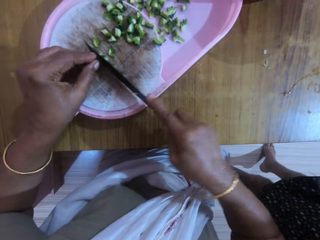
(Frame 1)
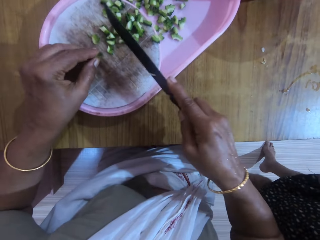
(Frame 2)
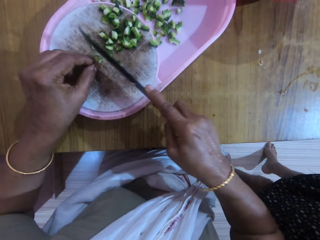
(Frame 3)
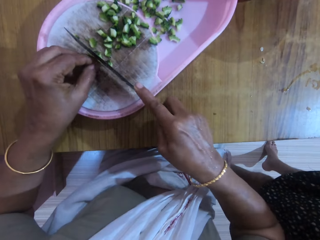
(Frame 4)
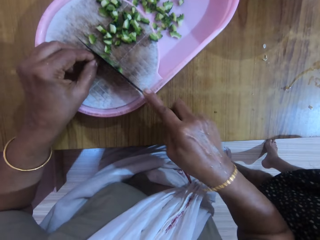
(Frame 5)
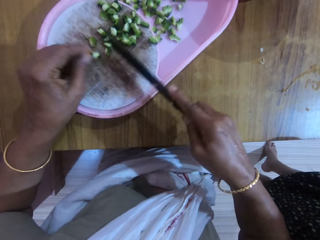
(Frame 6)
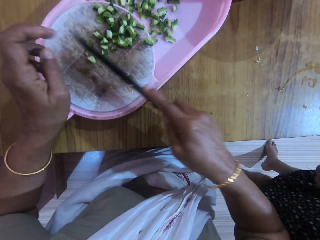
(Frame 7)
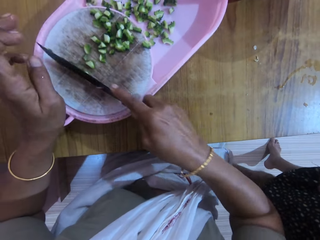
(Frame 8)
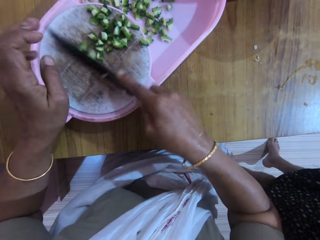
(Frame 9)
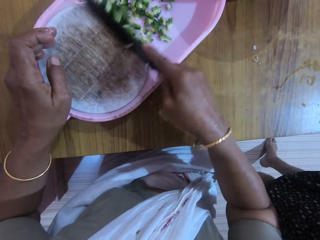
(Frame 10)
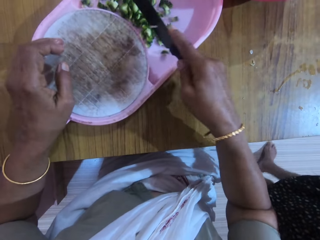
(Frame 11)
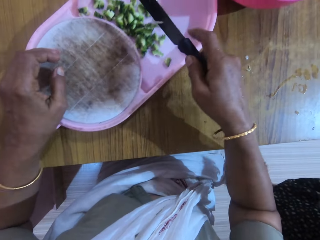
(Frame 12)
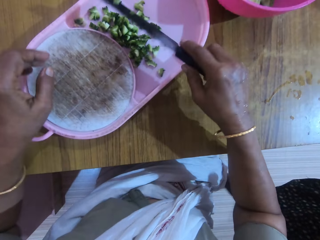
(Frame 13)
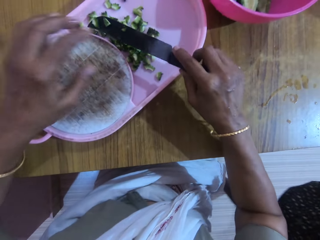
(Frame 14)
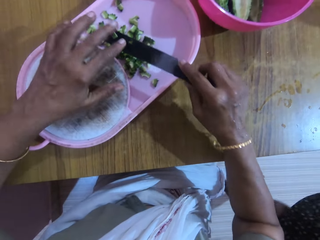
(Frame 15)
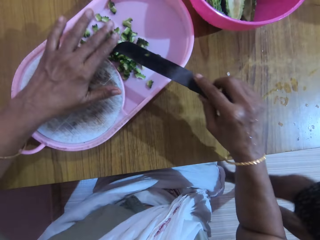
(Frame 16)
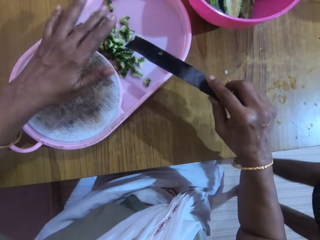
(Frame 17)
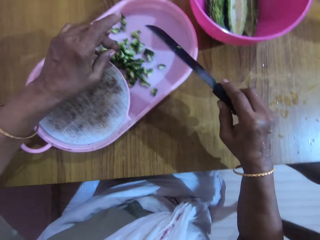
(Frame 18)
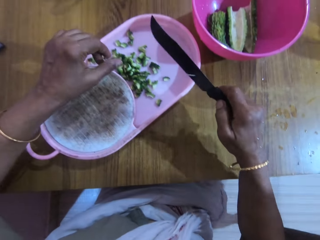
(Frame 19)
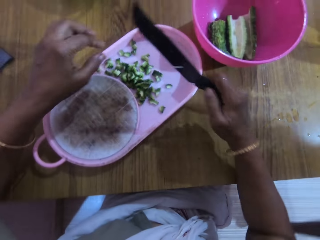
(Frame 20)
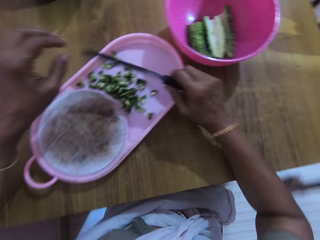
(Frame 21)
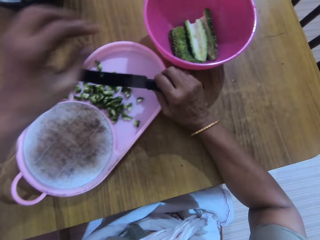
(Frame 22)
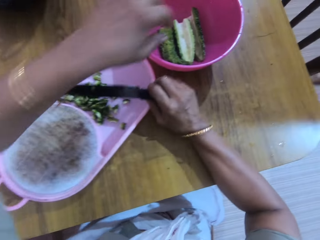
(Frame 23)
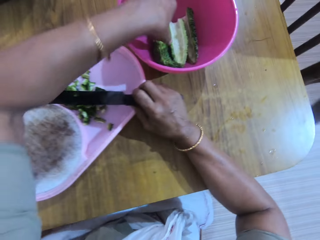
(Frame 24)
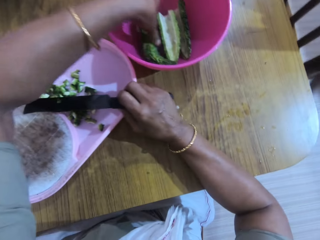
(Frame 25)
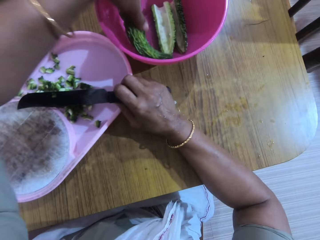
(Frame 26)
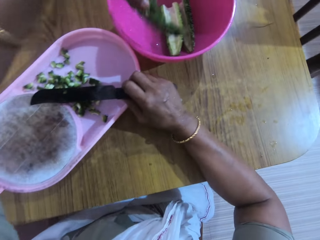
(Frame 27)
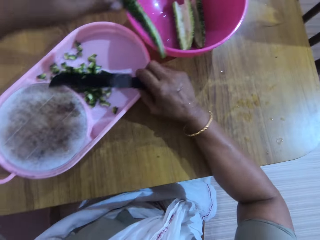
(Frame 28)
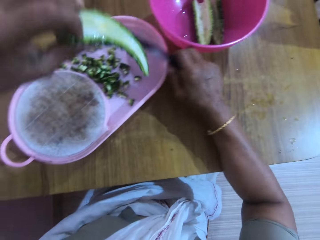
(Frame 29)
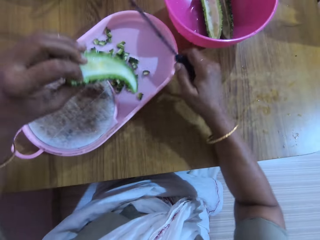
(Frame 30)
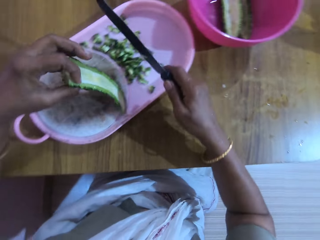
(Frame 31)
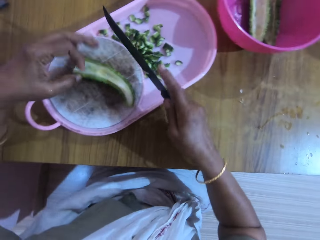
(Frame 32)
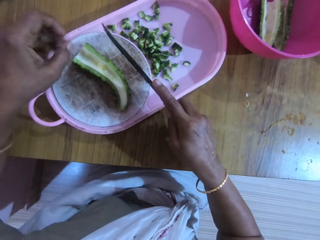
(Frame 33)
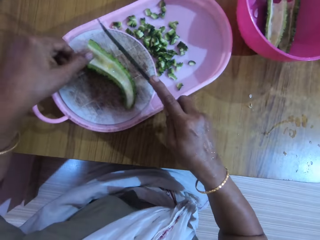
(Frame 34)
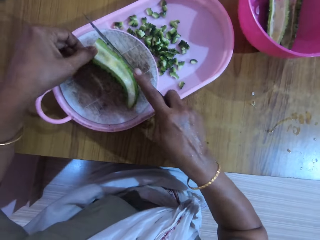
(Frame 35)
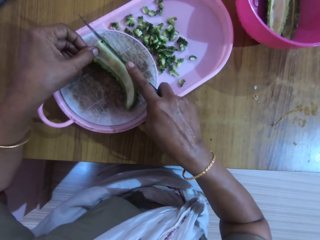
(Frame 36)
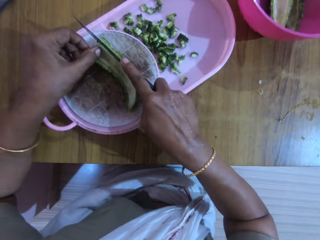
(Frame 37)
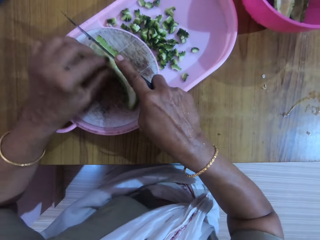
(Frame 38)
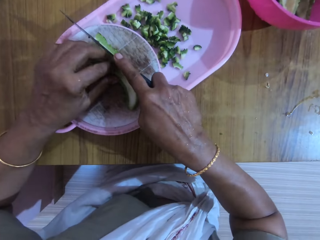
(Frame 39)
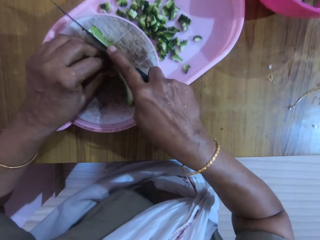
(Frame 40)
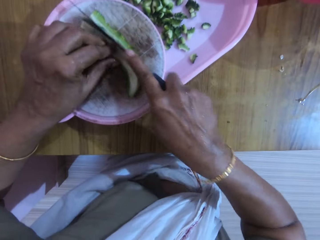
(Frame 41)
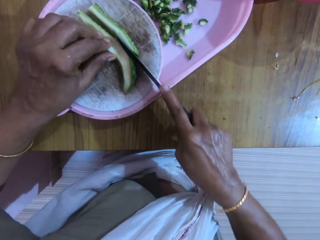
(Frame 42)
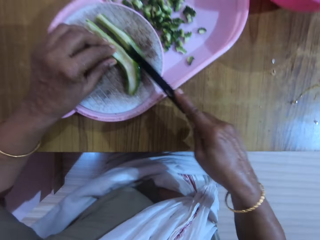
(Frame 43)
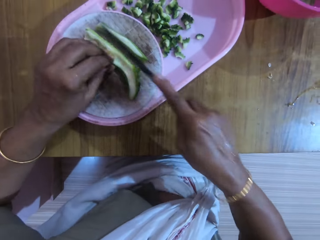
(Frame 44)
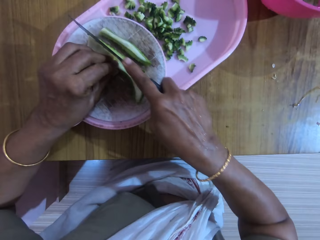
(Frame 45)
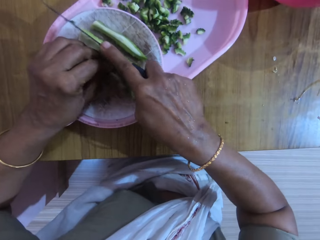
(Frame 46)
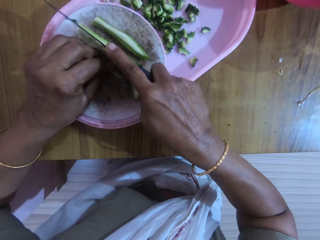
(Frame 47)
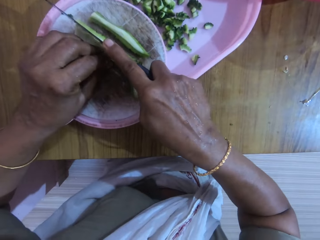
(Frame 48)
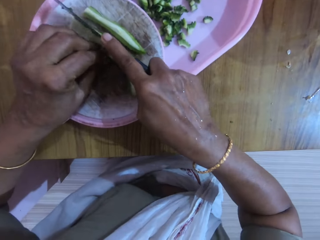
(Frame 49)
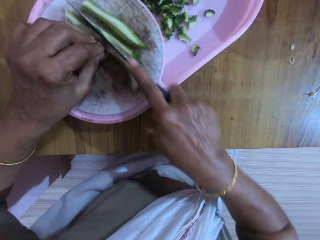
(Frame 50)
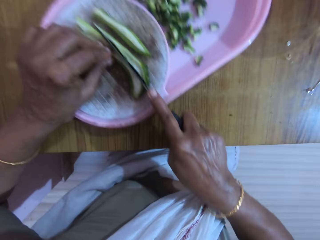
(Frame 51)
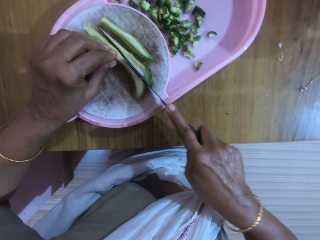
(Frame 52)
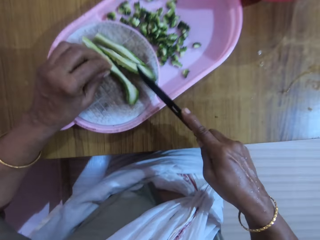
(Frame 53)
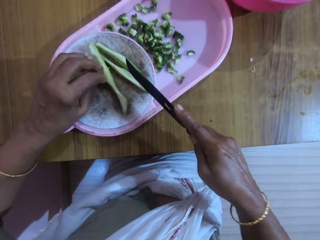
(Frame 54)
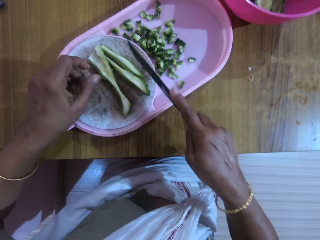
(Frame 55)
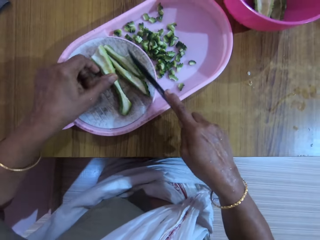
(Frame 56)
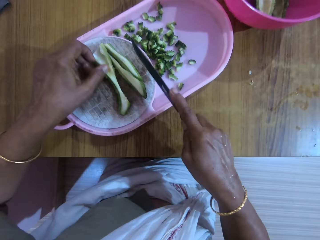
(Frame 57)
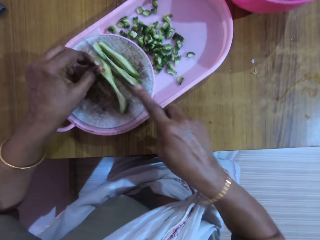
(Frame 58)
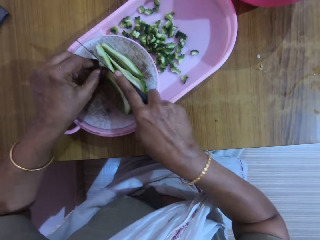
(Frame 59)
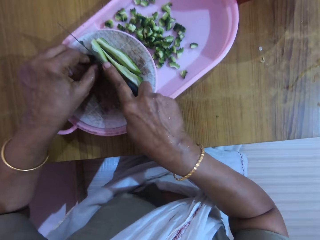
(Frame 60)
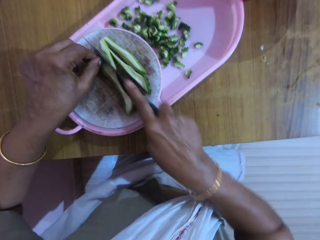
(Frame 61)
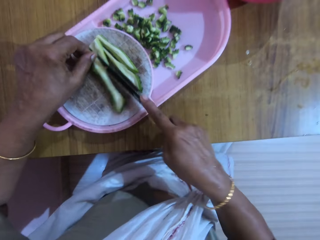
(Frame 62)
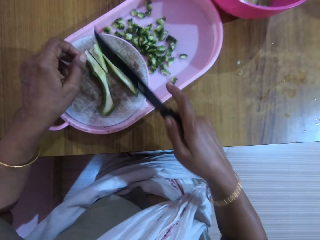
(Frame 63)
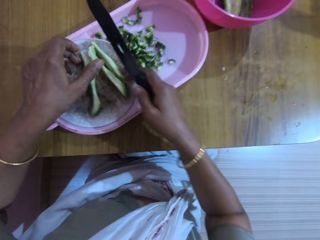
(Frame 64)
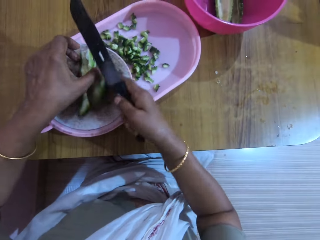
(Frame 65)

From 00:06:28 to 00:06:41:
The camera wearer moves the sliced zucchini from the cutting board into the tray with the knife in her right hand. She removes some zucchini from the knife with her left hand. She picks a zucchini from the bowl with her left hand. She places the zucchini on the cutting board with her left hand. She slices the zucchini with the knife in her right hand.

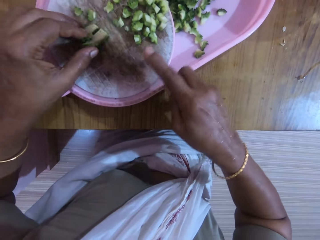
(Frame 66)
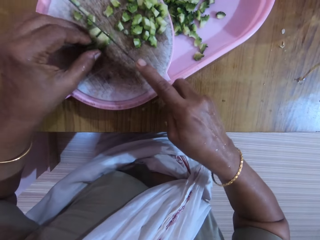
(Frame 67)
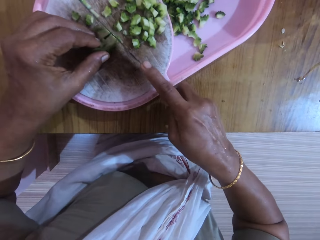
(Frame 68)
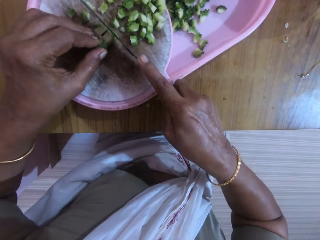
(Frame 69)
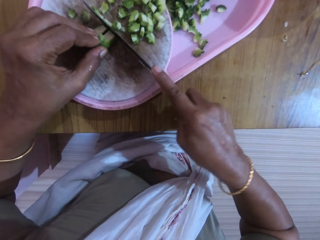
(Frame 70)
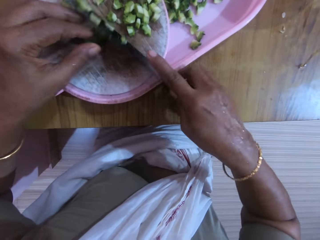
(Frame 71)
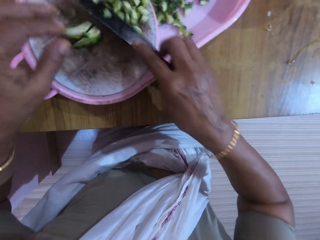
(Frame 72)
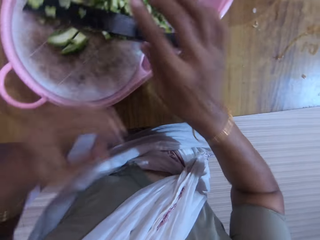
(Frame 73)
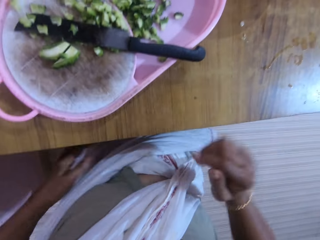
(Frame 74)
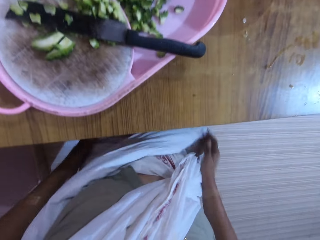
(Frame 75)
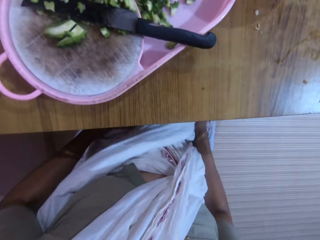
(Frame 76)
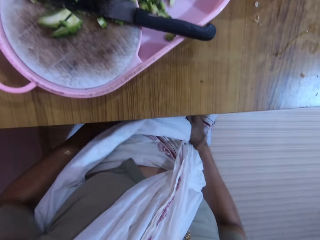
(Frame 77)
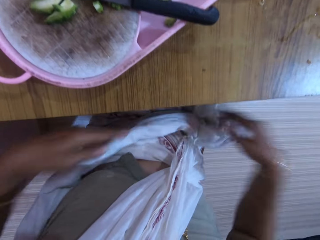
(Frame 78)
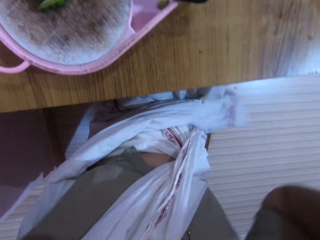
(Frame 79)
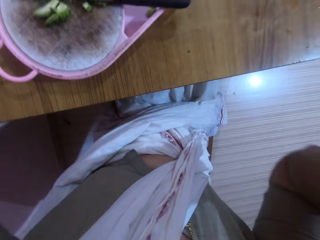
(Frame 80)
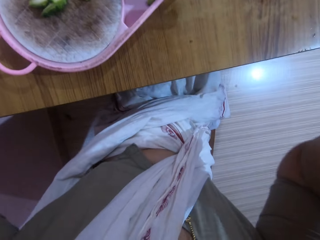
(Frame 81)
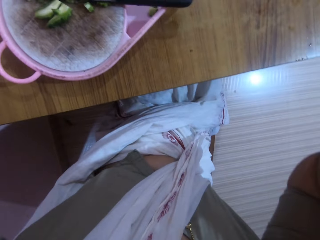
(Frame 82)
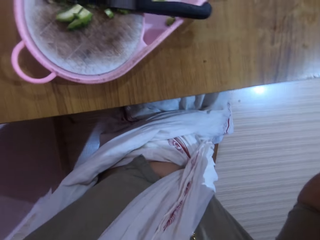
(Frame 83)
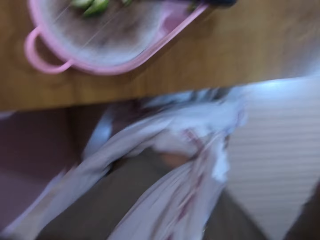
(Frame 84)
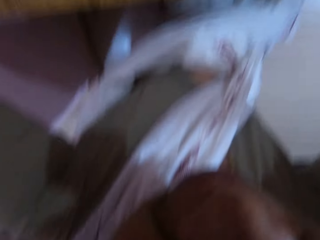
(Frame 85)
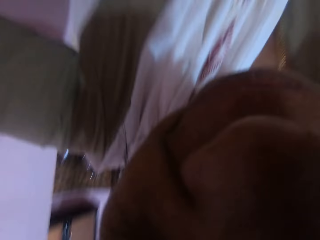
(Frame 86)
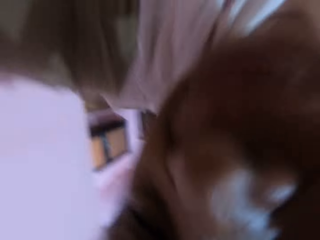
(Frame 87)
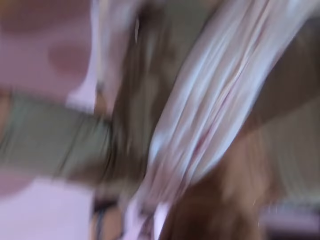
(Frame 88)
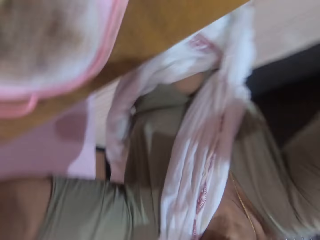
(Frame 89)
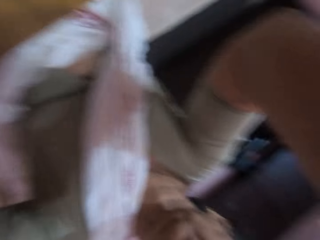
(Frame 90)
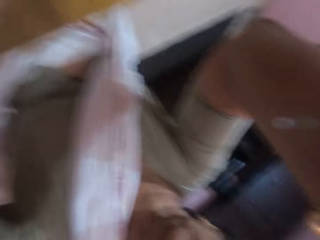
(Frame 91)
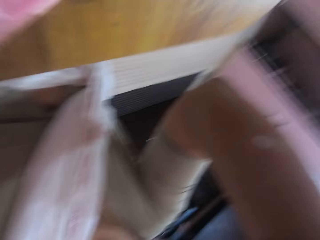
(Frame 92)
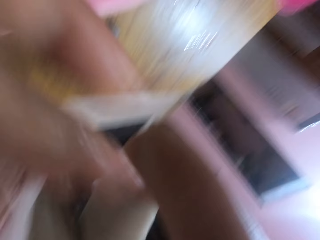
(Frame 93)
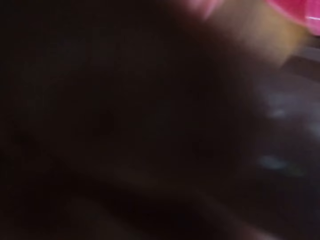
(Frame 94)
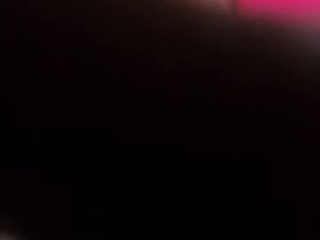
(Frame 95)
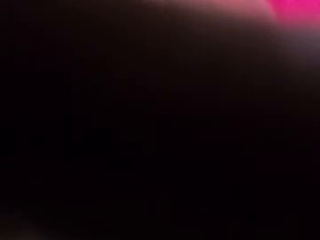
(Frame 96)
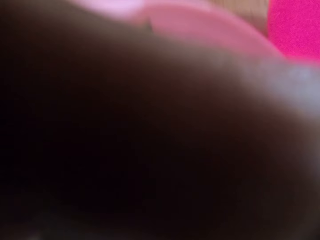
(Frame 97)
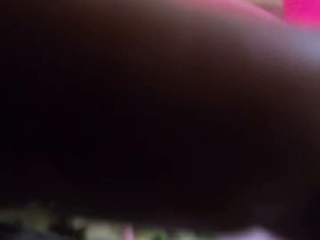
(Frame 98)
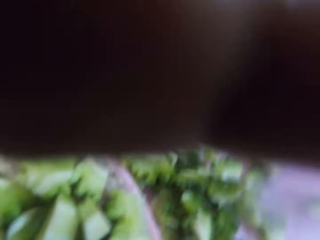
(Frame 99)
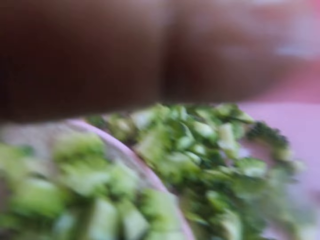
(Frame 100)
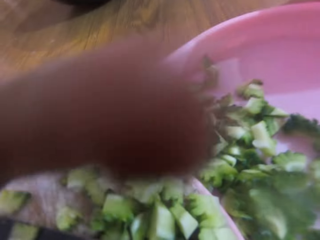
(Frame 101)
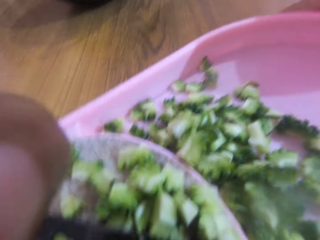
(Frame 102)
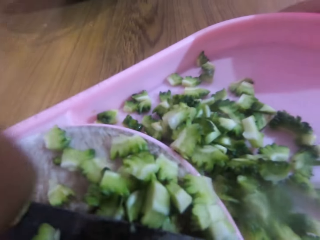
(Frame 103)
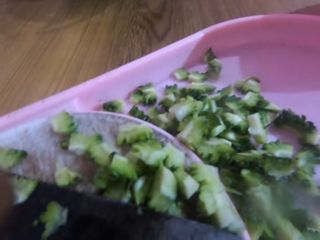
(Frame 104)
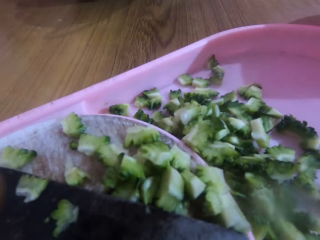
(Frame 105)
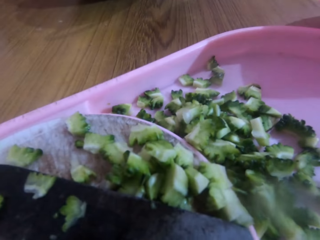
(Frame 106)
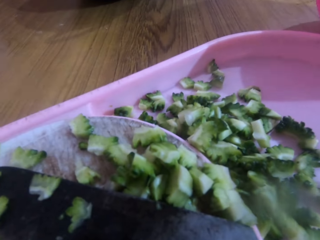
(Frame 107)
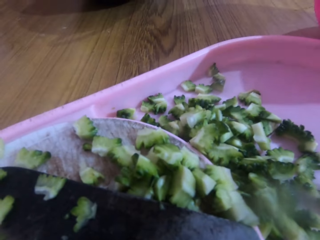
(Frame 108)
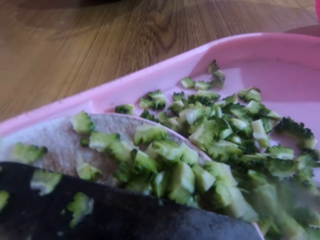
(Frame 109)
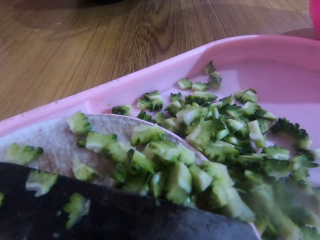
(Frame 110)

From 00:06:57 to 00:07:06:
The camera wearer drops the knife in the tray with her right hand. She wipes her hands on her cloth. She adjusts the camera on her head with both hands.
